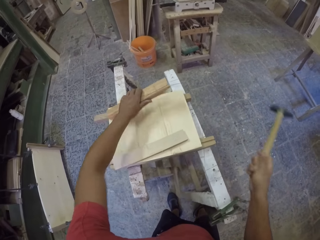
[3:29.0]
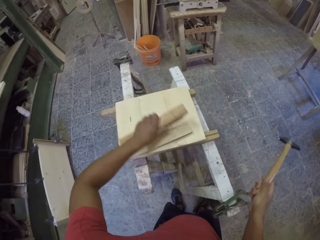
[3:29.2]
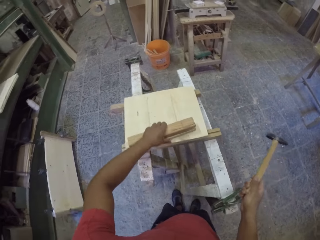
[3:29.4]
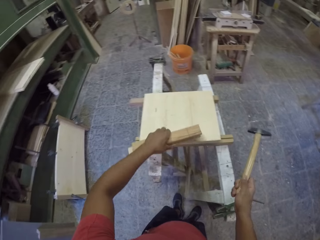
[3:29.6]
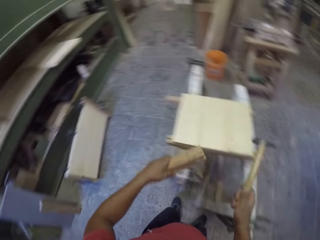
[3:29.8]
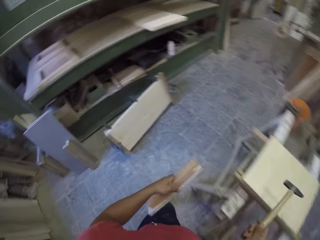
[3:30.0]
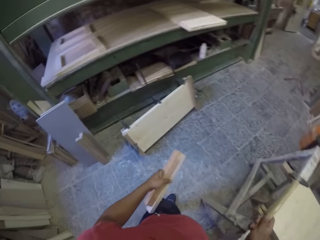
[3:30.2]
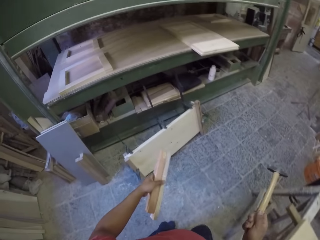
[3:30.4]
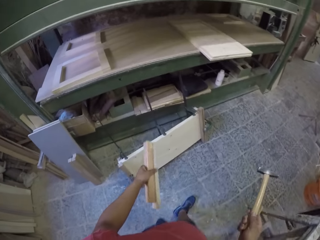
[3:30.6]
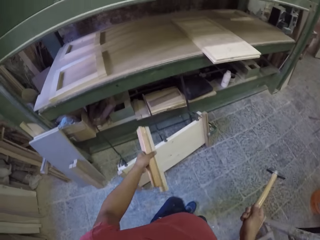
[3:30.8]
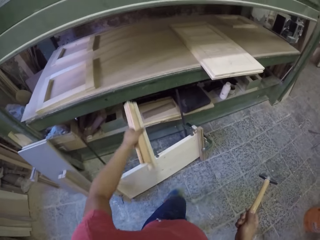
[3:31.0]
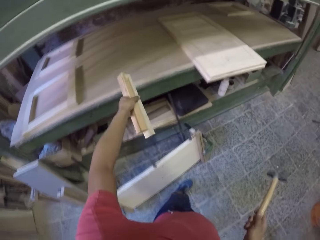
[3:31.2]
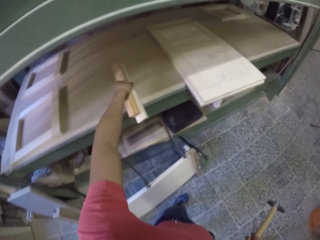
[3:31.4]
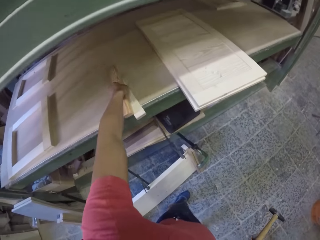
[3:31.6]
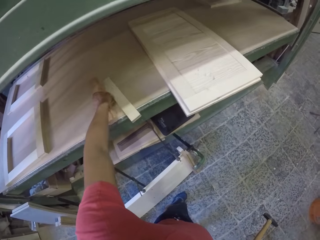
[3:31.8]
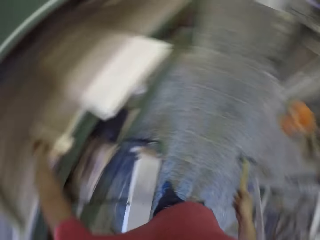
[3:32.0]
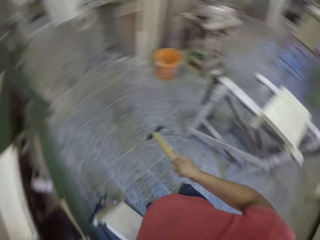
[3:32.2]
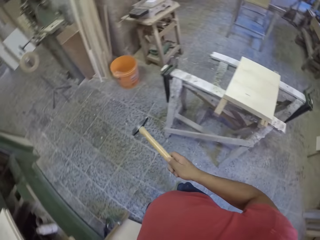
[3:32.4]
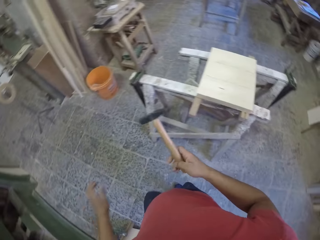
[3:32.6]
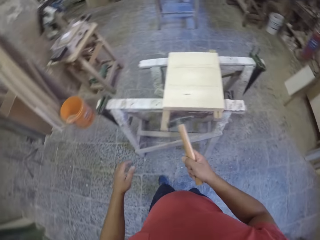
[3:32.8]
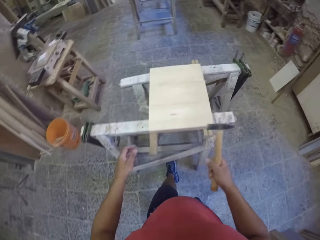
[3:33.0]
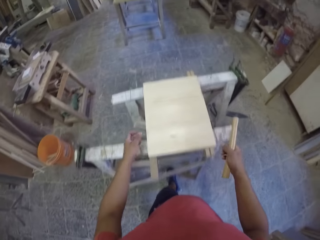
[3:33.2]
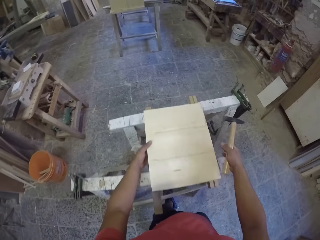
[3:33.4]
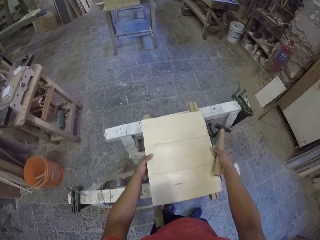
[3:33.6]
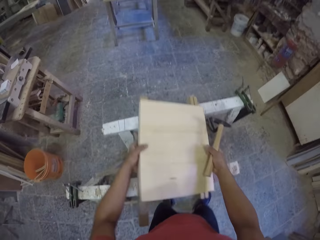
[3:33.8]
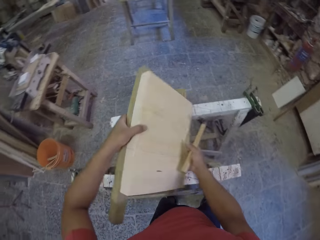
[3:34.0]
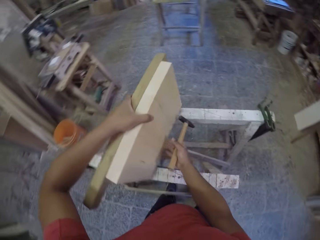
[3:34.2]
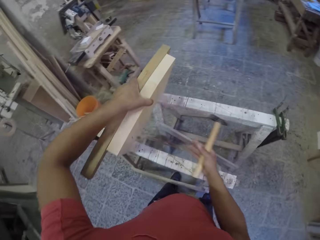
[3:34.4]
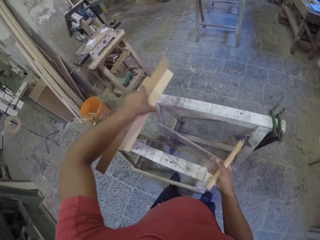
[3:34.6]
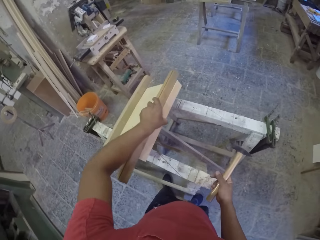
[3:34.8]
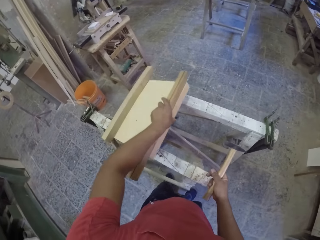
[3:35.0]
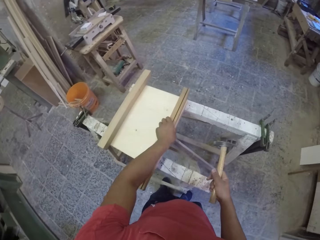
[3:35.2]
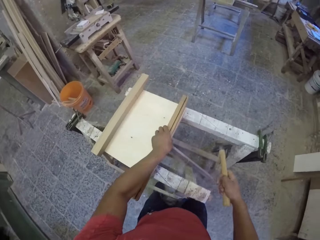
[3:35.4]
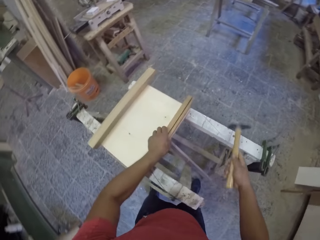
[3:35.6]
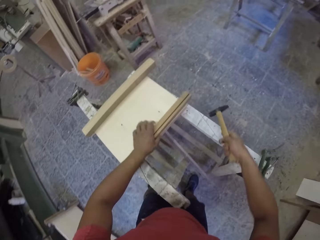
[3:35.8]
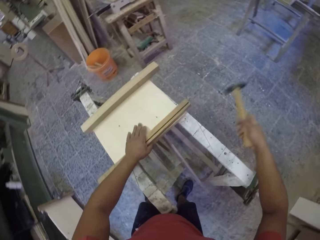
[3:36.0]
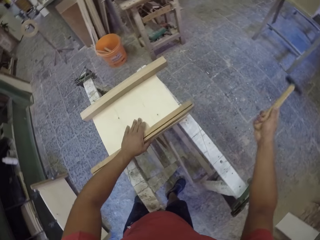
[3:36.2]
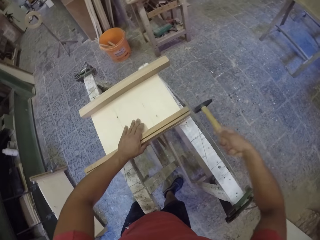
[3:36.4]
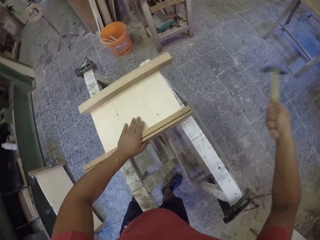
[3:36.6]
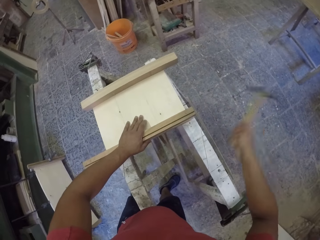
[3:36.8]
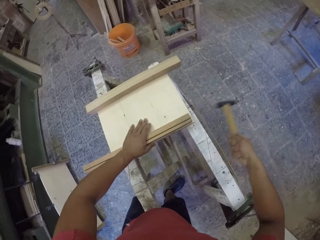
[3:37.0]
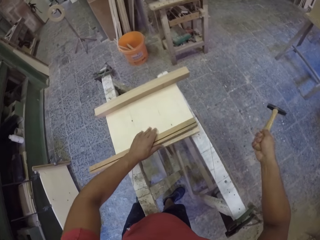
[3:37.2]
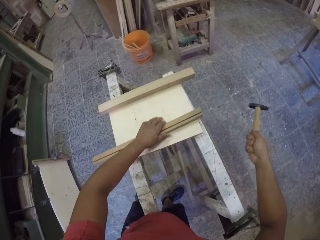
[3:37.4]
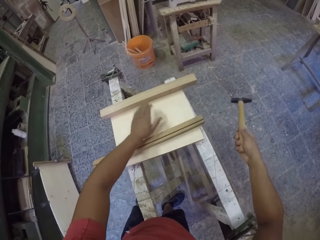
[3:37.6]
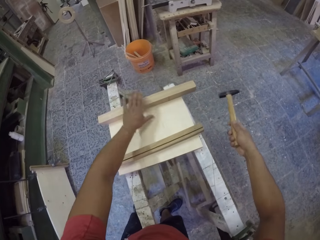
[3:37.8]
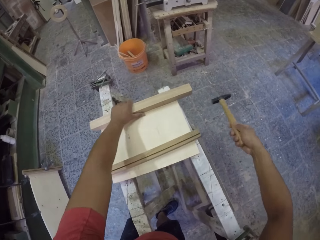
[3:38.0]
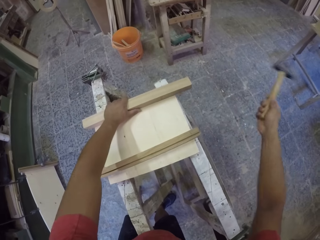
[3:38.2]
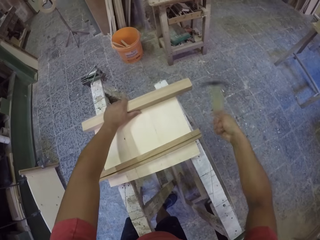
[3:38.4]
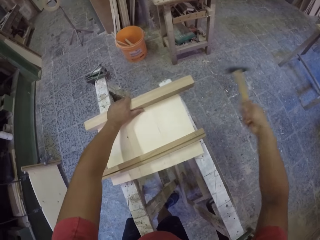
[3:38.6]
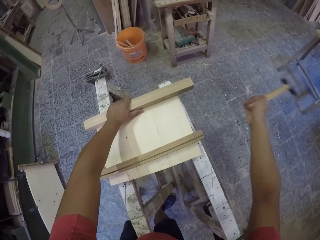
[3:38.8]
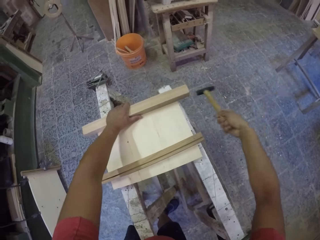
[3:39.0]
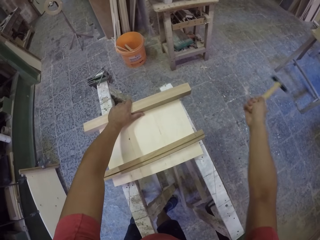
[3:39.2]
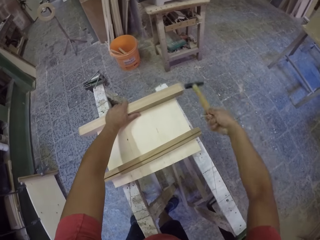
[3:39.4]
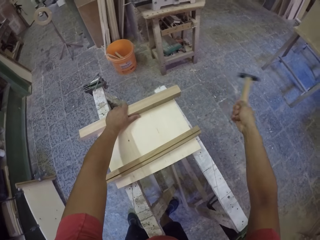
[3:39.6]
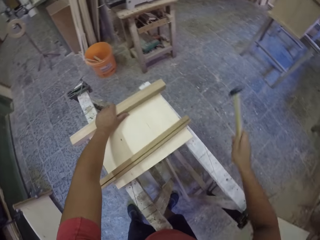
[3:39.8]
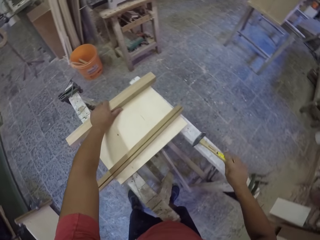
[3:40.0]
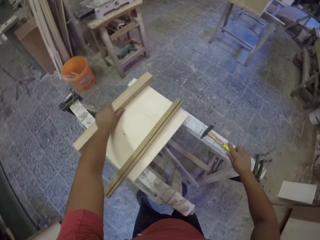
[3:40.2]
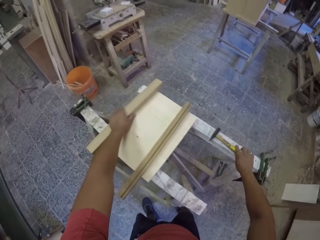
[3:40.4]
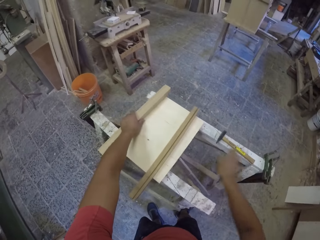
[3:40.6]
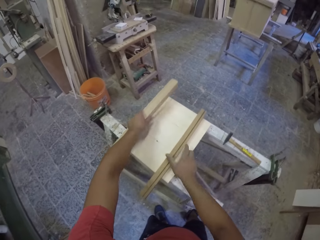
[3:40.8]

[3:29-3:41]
The camera wearer lifts the wood and walks around. They drop the wood. They make a step. They lift the timber. They place the timber on the lifter. They hit the timber with a hammer. They move both hands. They hit the timber with the hammer.

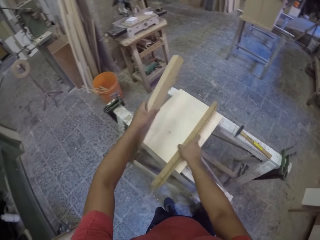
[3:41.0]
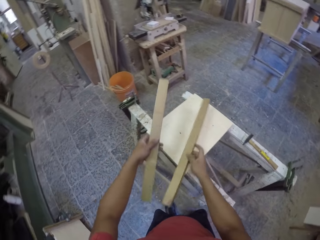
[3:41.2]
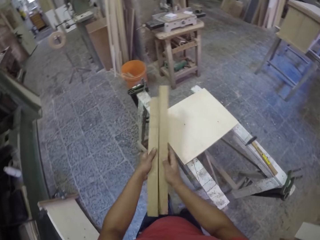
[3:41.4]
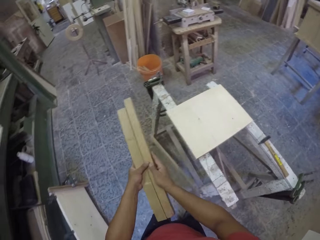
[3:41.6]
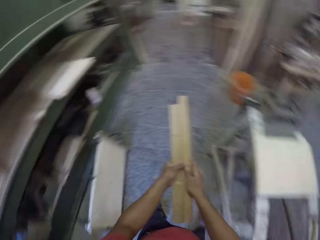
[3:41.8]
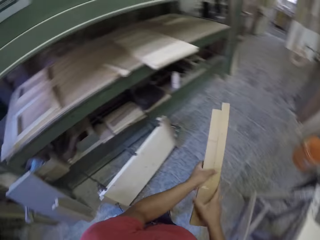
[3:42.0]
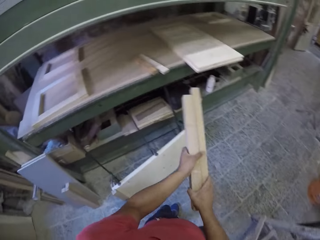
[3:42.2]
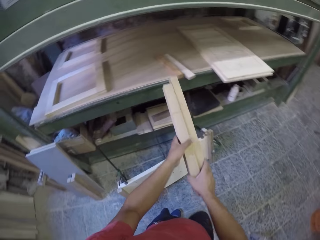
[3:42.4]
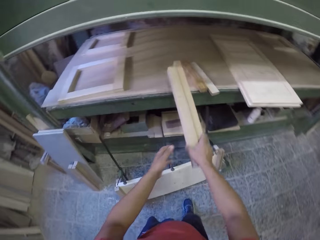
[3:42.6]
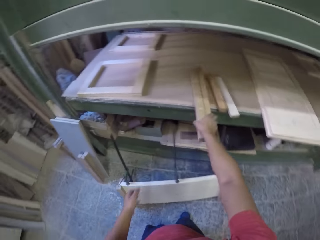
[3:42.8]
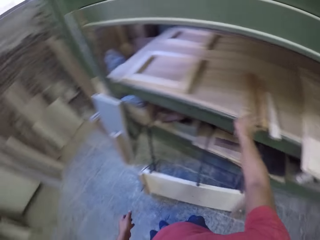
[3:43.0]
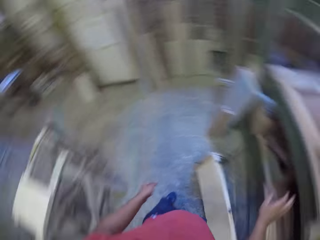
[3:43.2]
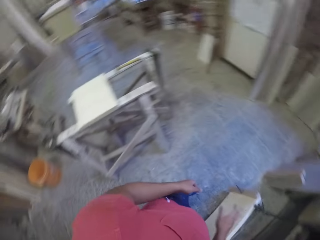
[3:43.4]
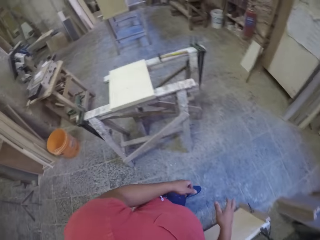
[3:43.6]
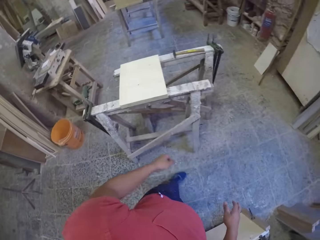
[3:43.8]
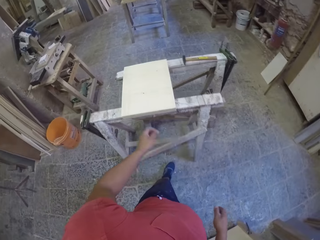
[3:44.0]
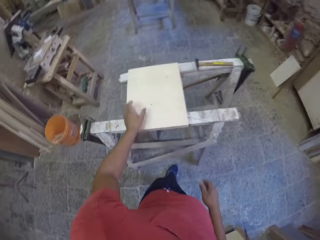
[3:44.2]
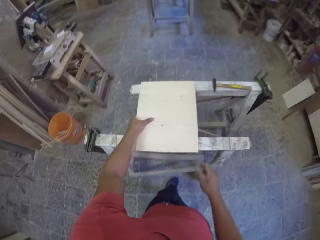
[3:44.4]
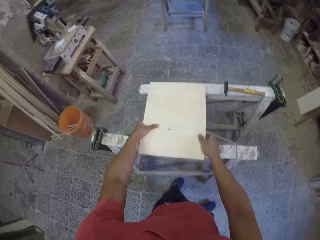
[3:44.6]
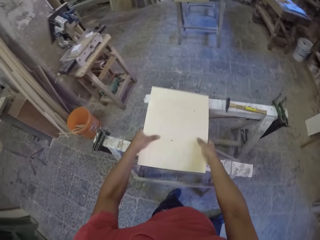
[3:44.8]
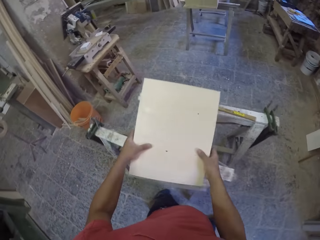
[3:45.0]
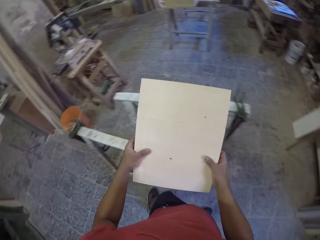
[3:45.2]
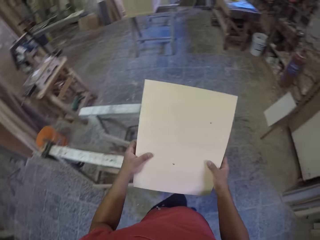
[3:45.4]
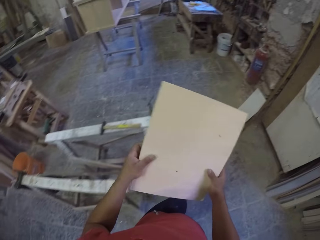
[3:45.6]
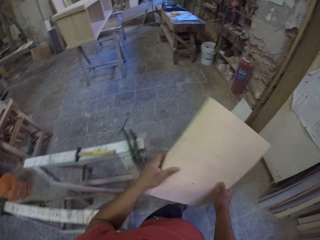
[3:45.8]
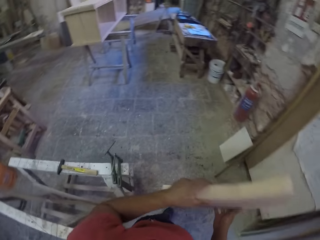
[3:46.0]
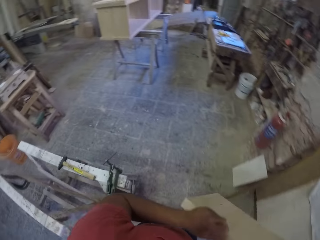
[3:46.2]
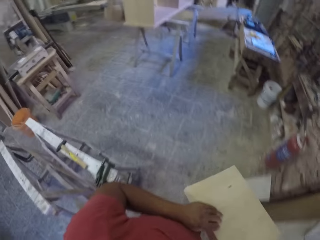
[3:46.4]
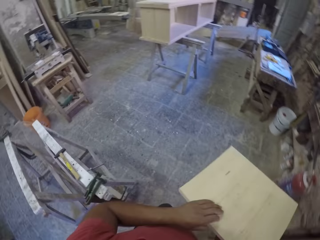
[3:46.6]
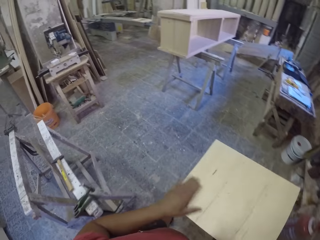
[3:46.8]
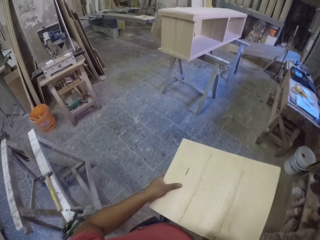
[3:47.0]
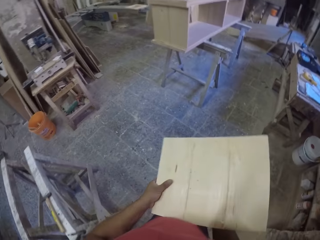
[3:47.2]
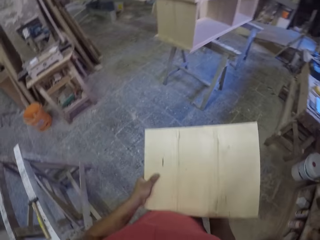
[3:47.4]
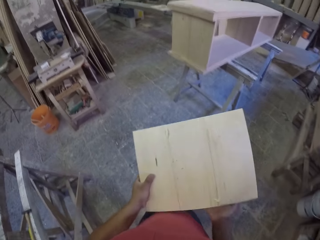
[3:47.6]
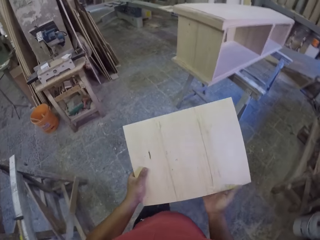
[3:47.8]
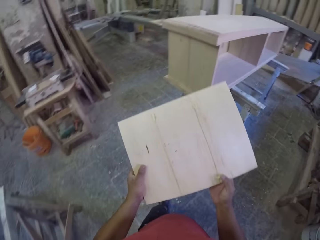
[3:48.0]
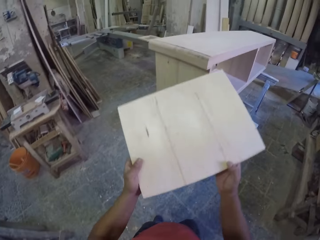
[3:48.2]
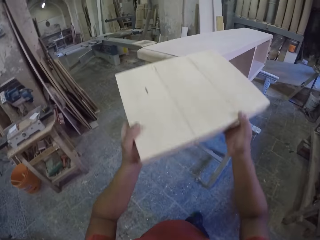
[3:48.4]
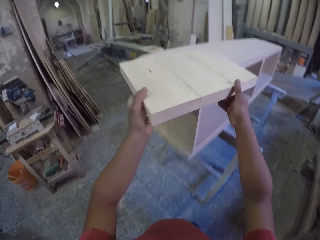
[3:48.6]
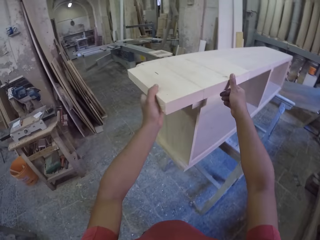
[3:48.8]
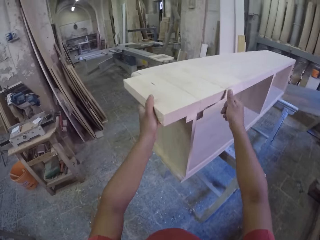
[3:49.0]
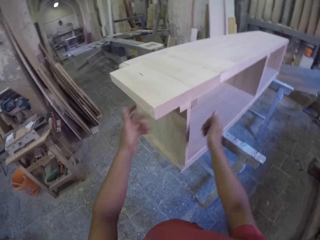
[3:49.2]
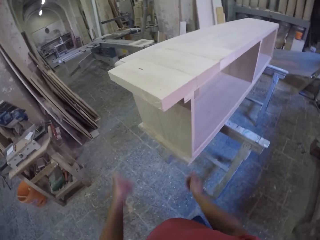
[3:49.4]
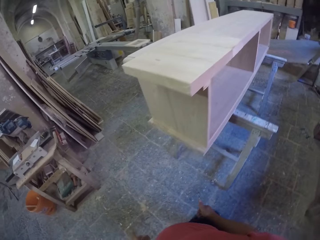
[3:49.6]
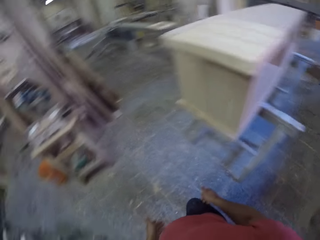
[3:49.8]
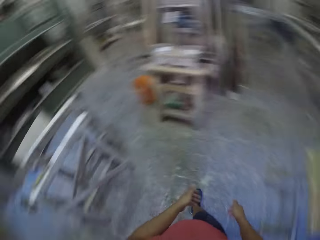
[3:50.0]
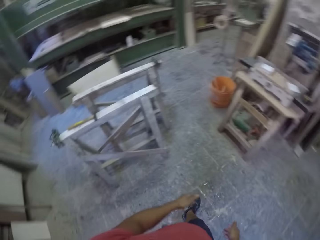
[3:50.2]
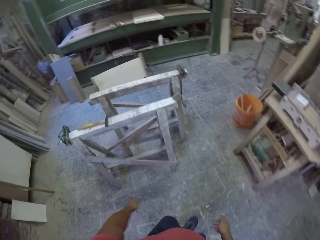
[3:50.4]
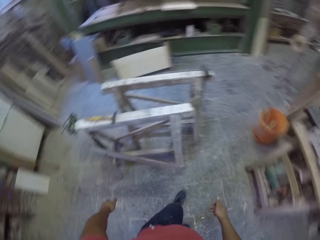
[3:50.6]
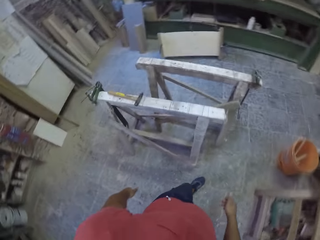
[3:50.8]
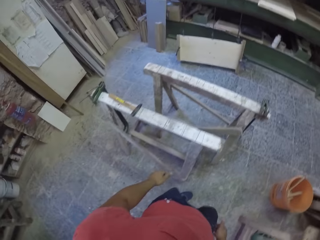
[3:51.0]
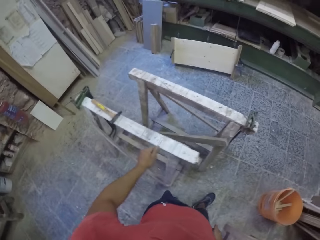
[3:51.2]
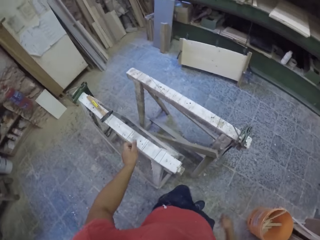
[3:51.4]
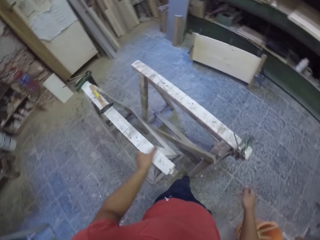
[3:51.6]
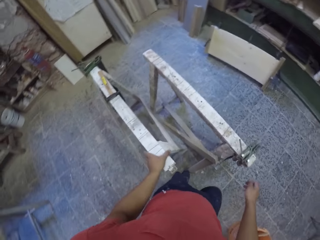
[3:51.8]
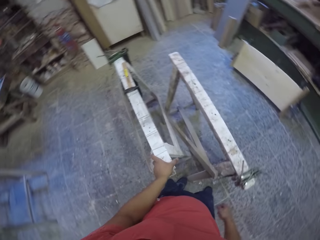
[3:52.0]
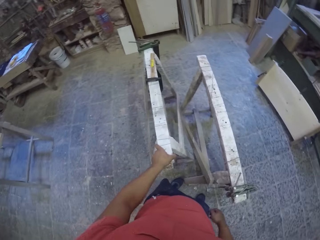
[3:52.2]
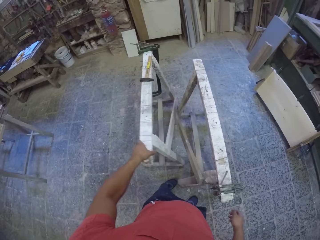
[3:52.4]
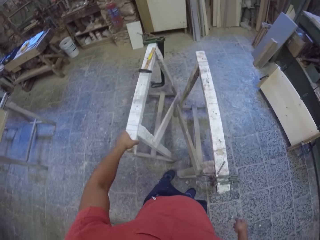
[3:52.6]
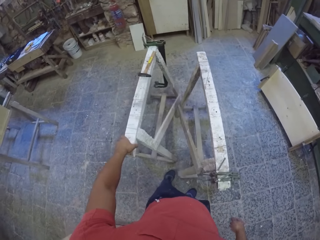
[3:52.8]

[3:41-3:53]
The camera wearer places the hammer on the lifter. They lift the timber and walk around. They place the timber on the table. They make a step. They lift the timber and walk around. They place the timber on a shelf. They pull back both hands and walk around.
